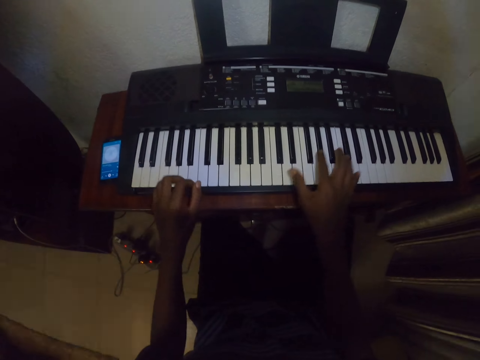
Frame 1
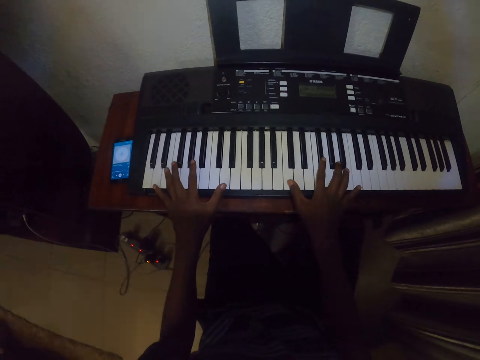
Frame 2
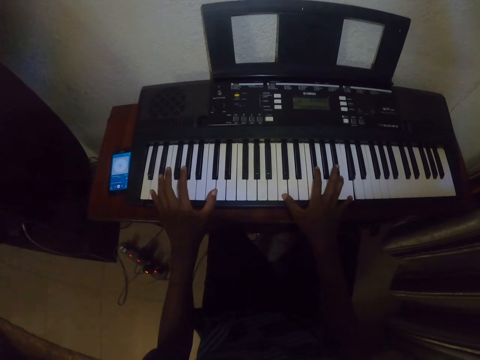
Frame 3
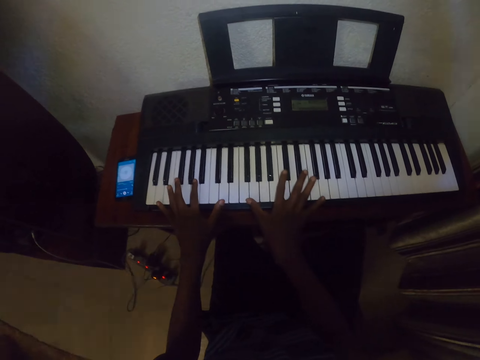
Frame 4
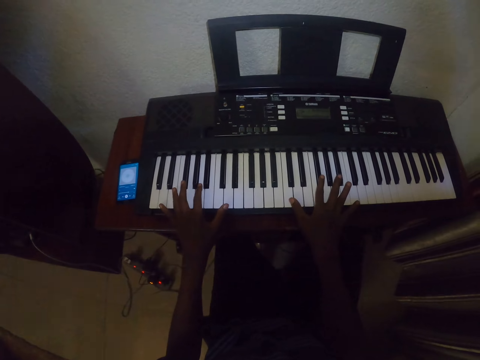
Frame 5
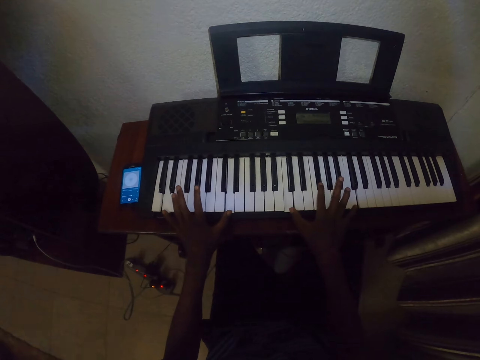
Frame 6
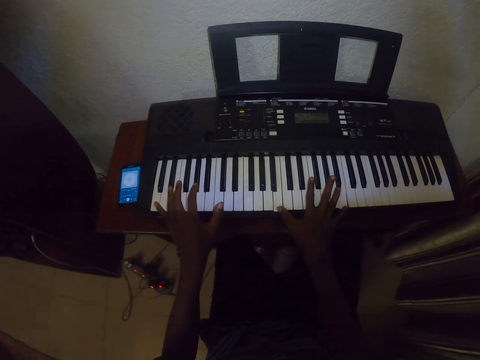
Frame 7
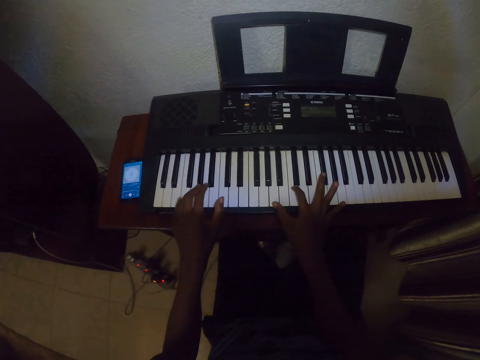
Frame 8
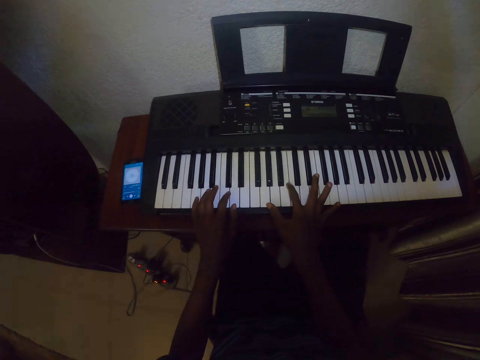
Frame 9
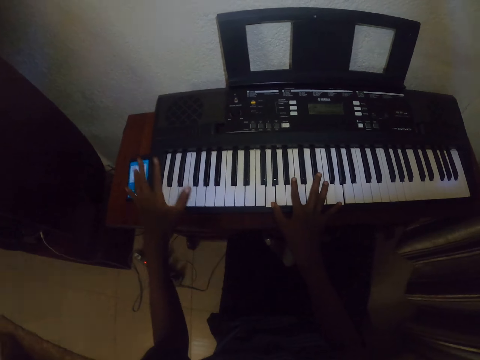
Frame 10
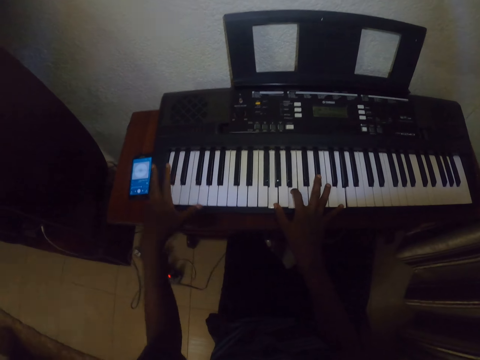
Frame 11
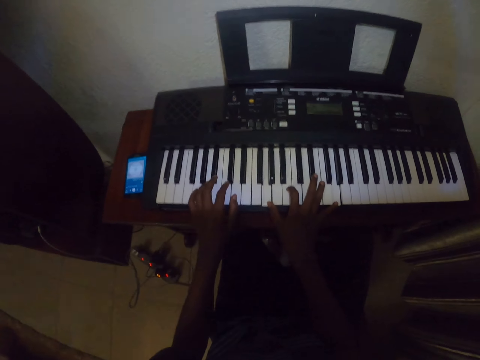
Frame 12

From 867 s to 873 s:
The camera wearer plays the piano.

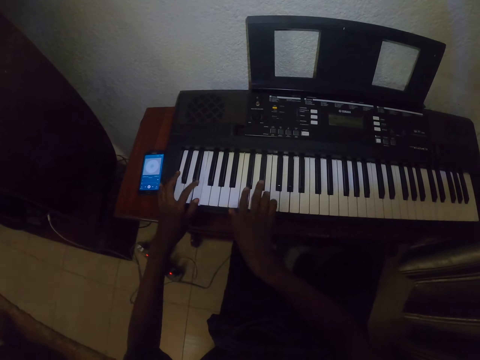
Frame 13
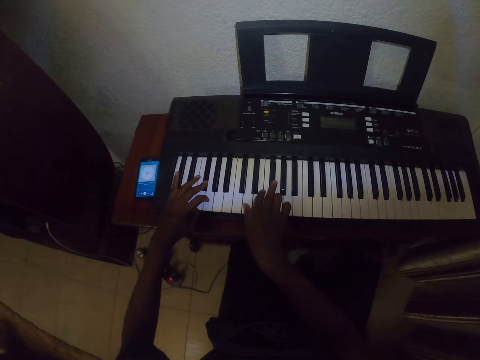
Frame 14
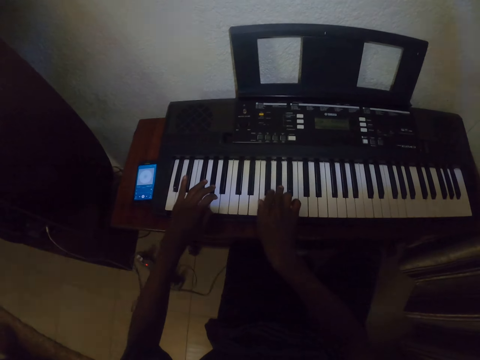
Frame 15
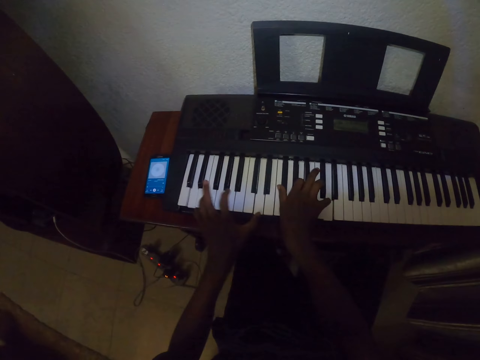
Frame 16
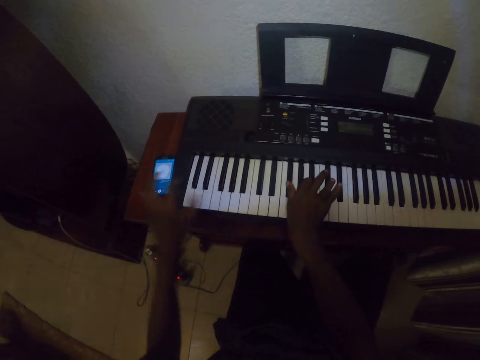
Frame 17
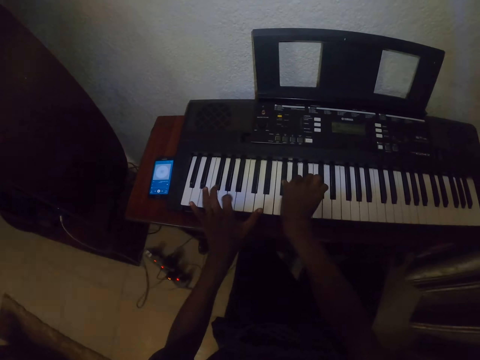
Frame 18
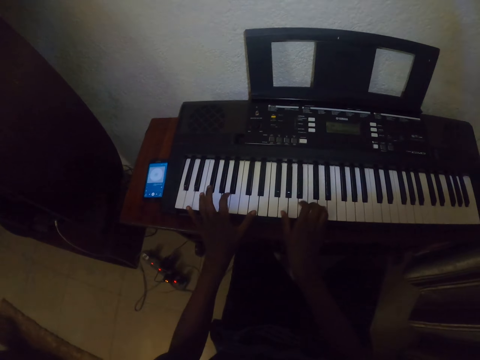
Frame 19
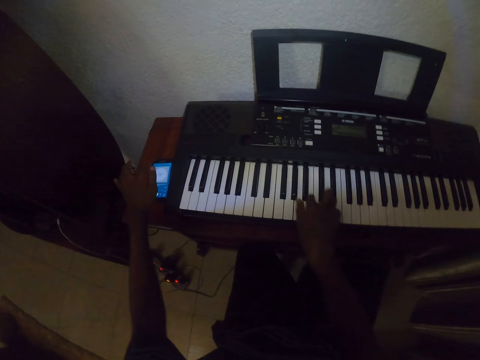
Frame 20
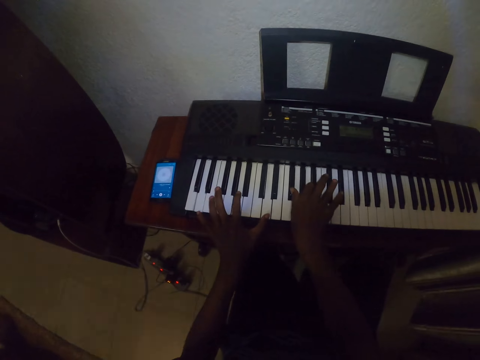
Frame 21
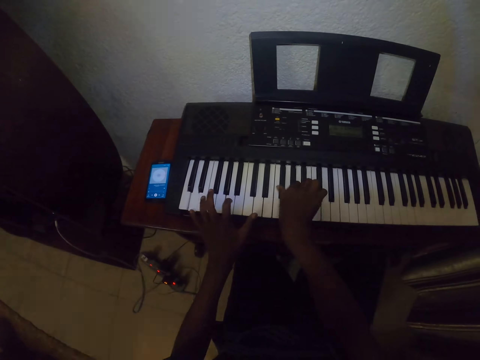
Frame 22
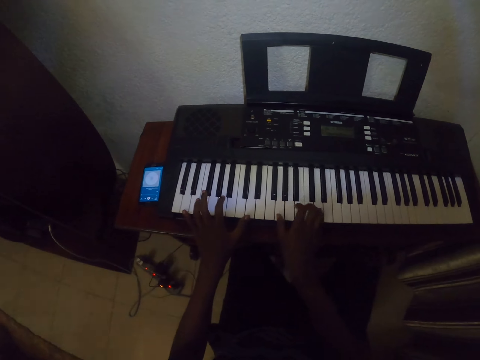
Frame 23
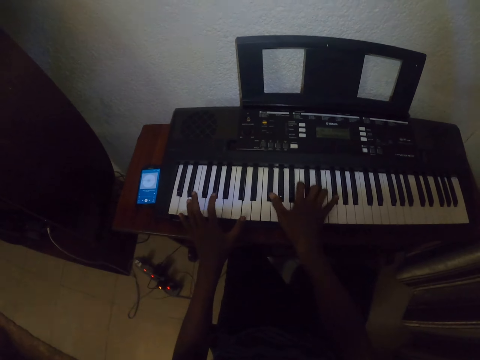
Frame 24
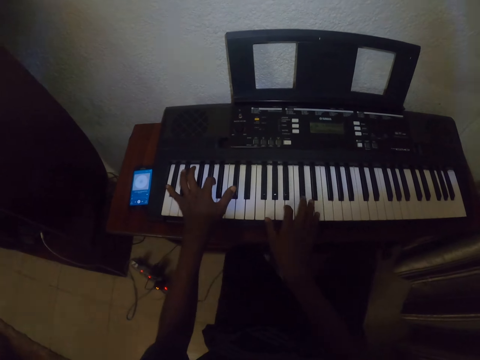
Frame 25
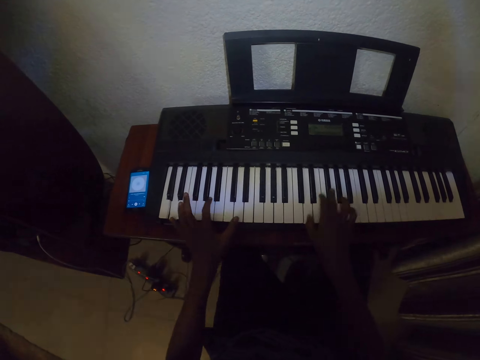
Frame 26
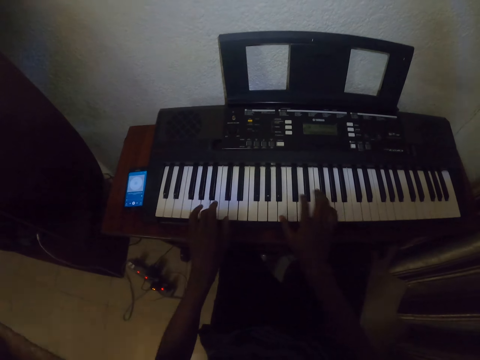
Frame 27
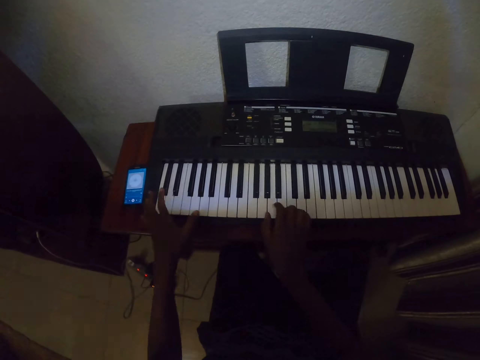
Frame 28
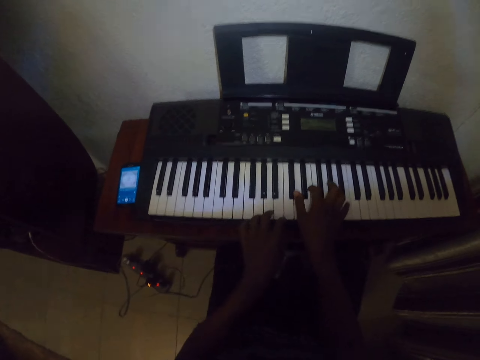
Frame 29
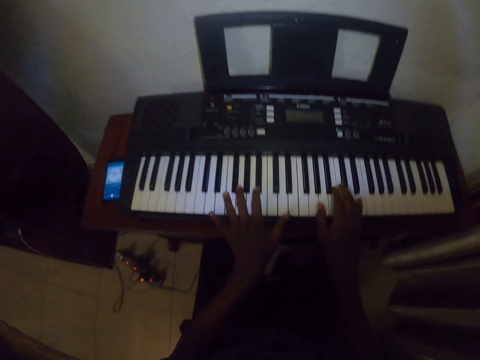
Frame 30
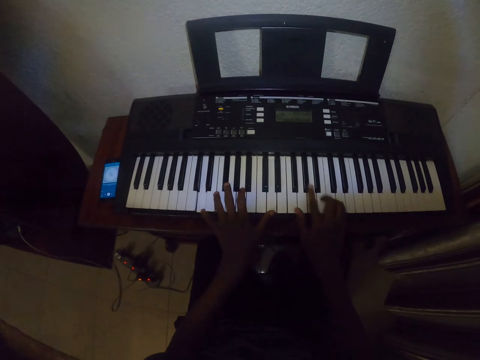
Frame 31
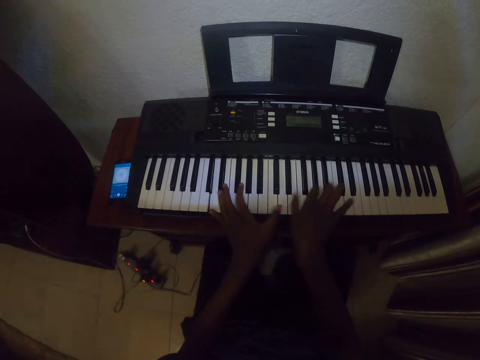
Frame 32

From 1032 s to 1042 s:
The camera wearer pressed the phone on the table. They play the piano. They pressed the phone on the table. They play the piano.

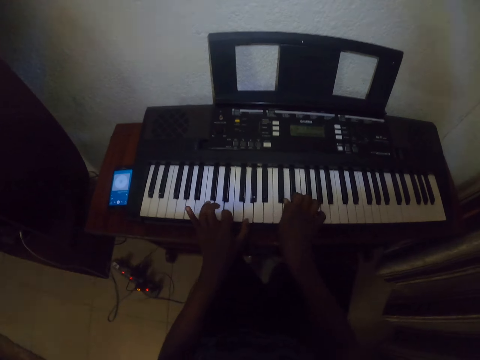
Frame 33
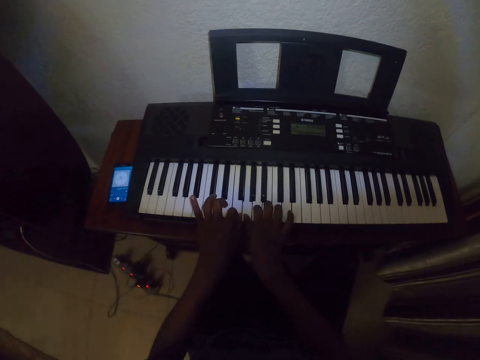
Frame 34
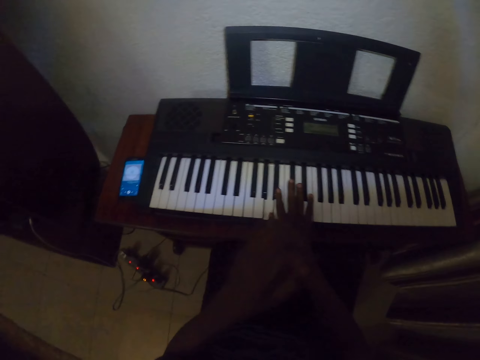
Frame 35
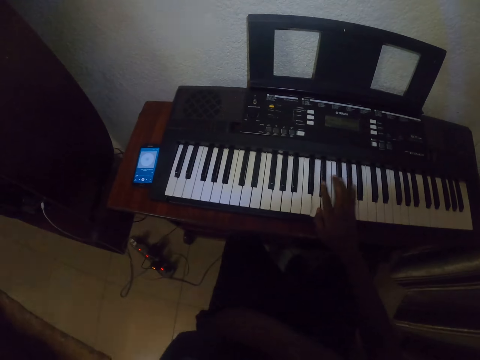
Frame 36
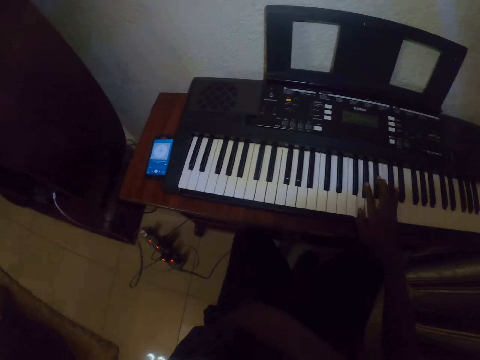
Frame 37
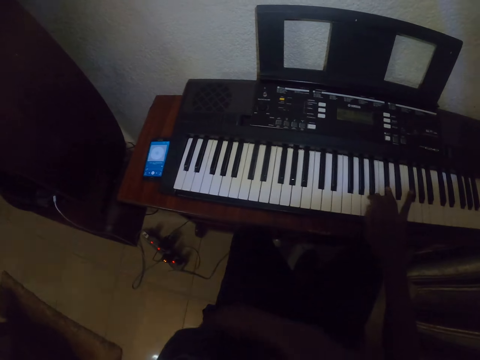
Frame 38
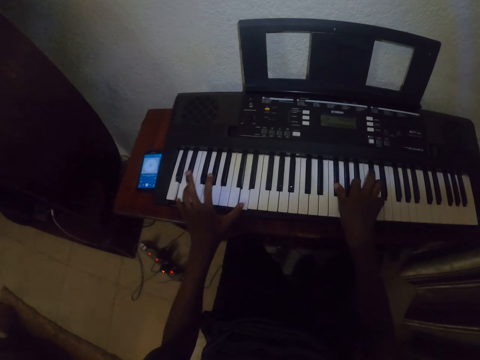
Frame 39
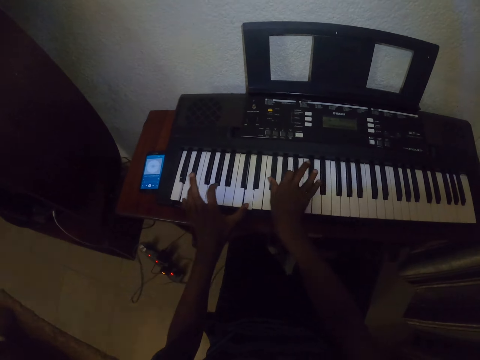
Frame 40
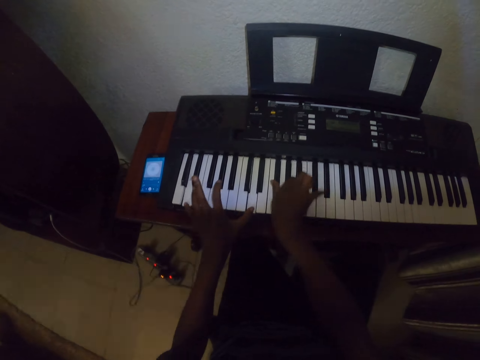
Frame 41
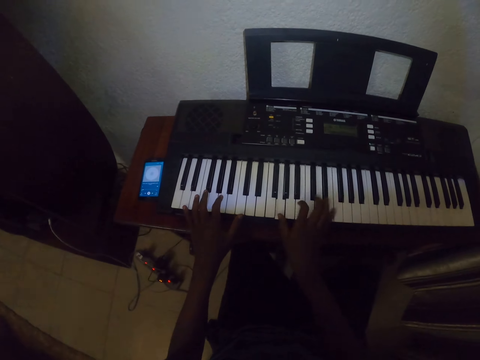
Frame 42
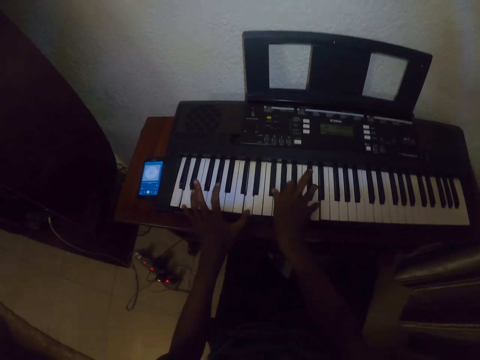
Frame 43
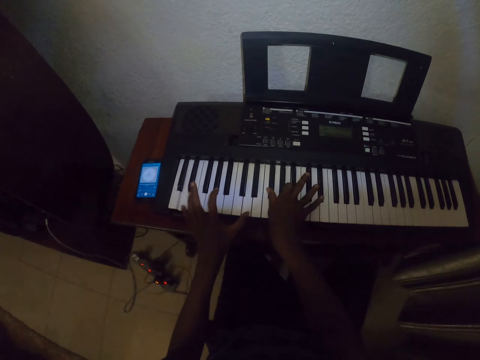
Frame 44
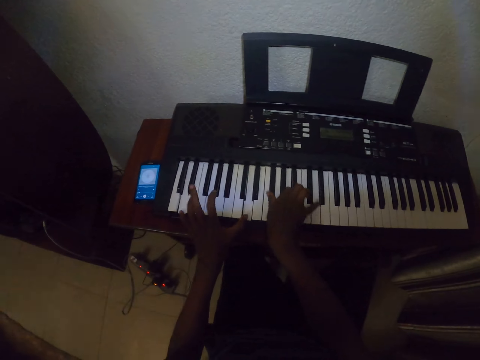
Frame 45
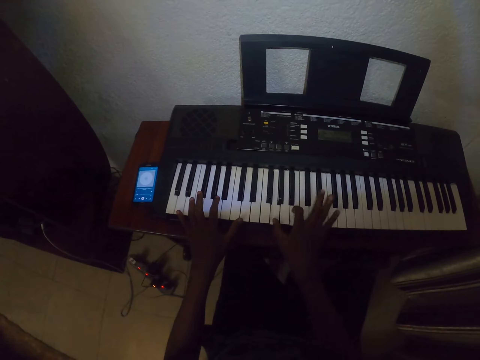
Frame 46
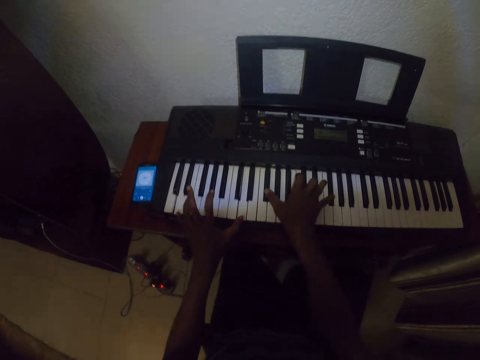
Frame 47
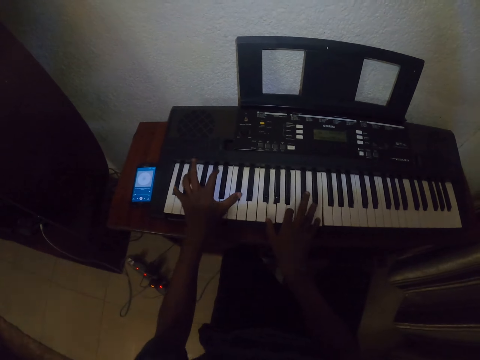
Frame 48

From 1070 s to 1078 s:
The camera wearer does something. They play the piano.

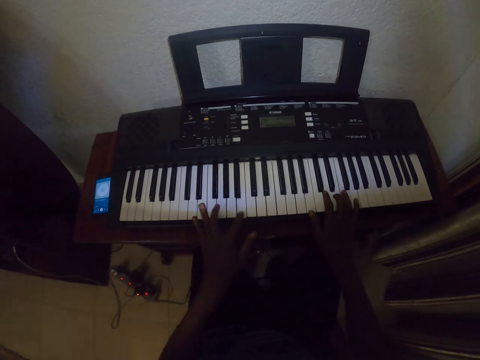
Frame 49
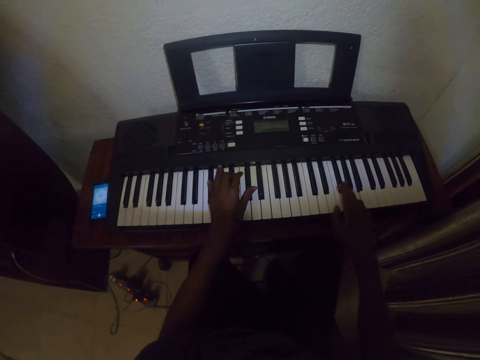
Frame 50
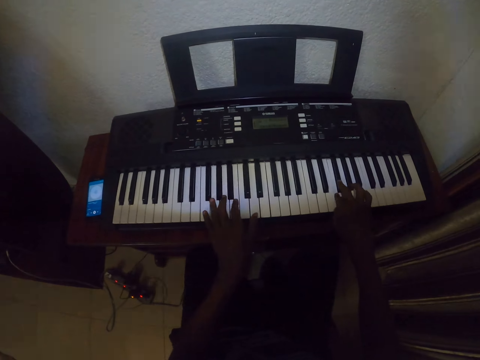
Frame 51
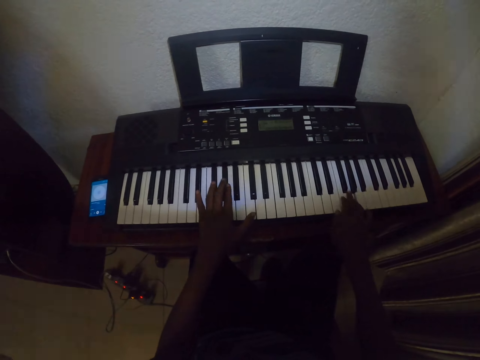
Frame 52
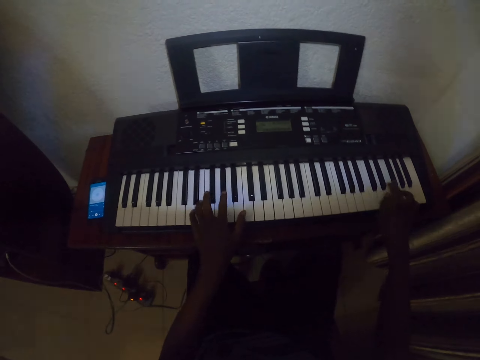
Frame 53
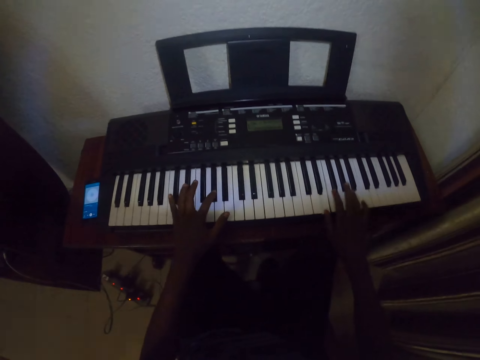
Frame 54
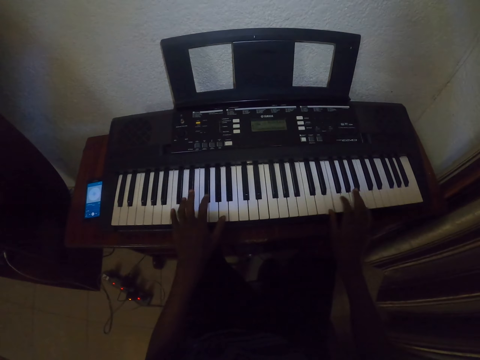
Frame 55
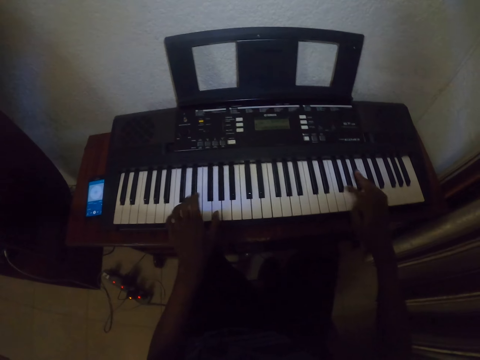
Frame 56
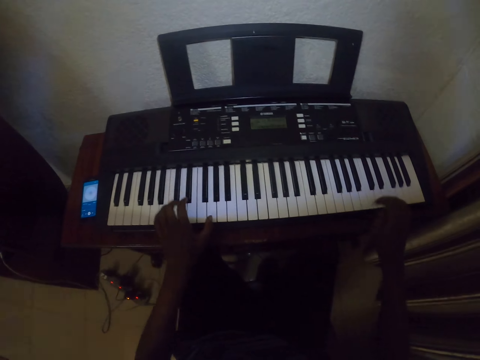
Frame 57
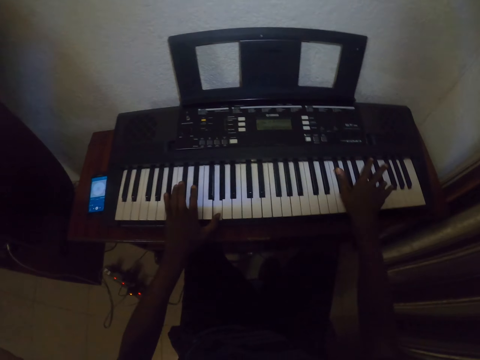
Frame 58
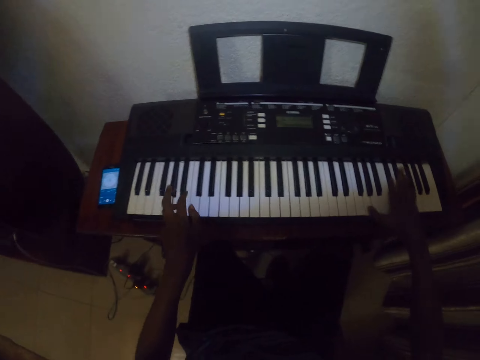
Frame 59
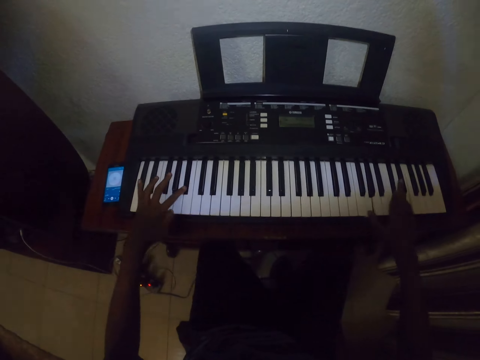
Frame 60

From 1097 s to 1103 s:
The camera wearer plays the piano.
